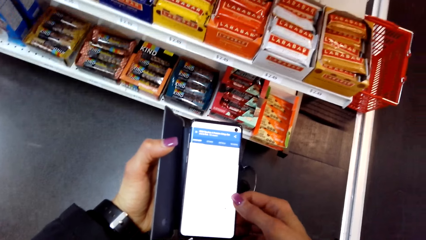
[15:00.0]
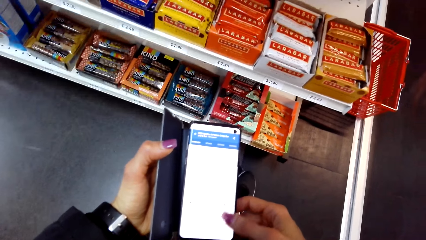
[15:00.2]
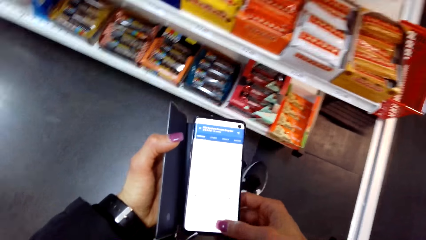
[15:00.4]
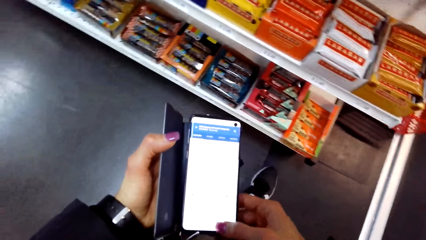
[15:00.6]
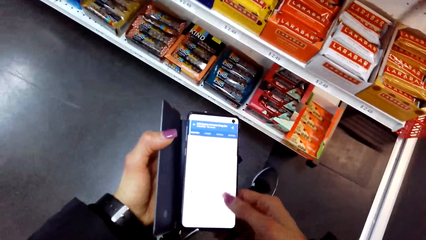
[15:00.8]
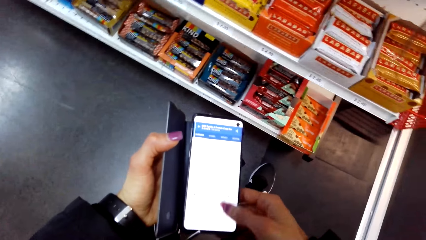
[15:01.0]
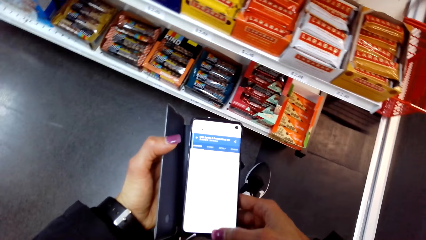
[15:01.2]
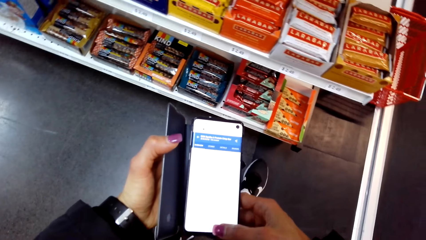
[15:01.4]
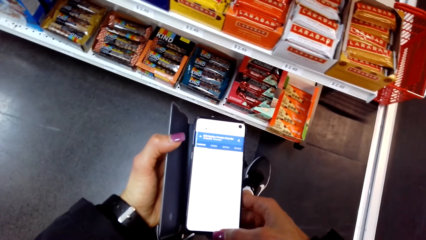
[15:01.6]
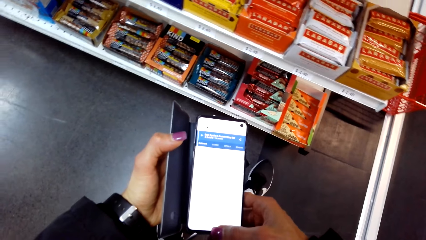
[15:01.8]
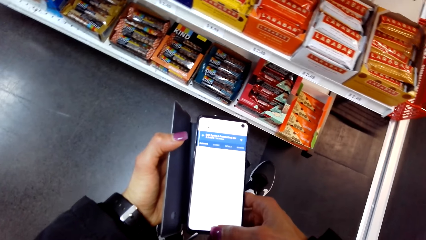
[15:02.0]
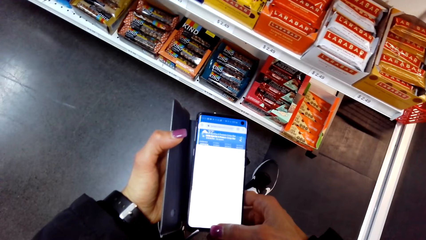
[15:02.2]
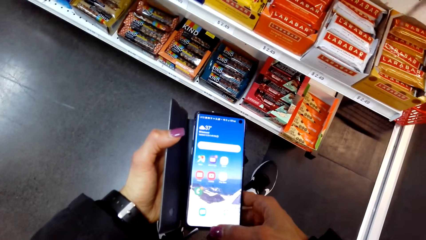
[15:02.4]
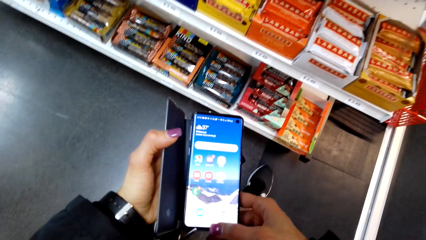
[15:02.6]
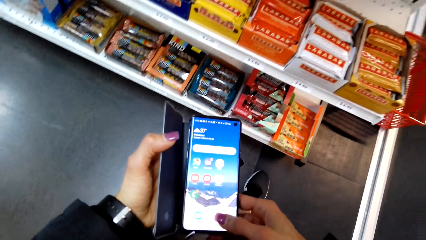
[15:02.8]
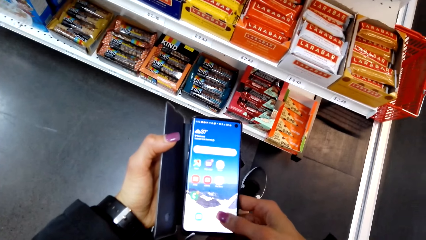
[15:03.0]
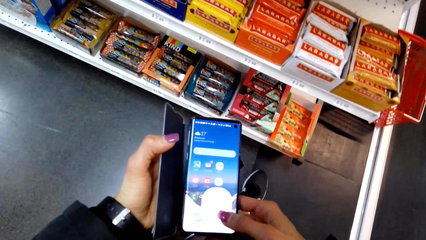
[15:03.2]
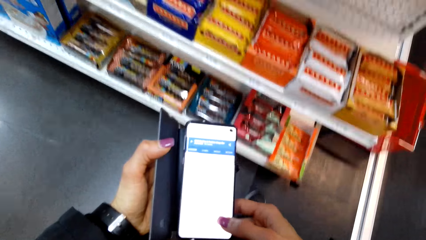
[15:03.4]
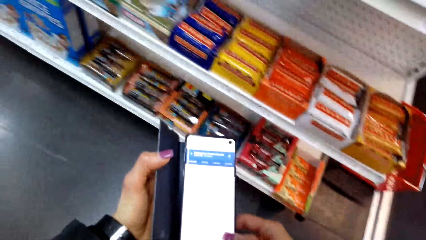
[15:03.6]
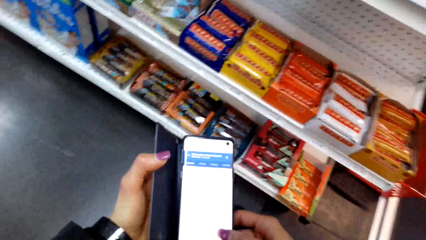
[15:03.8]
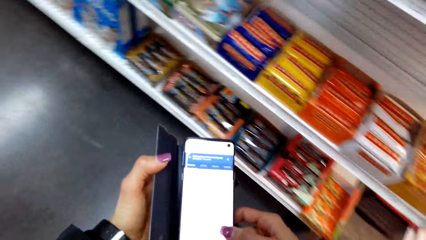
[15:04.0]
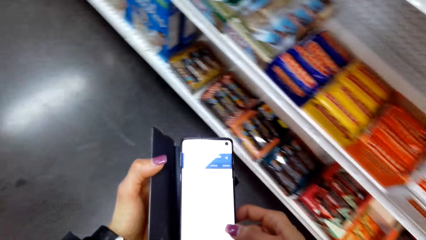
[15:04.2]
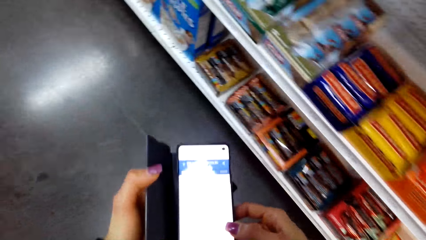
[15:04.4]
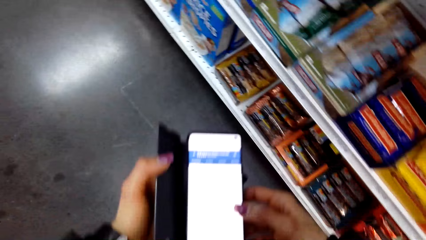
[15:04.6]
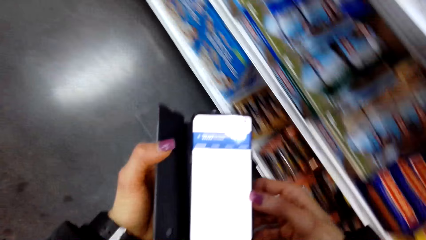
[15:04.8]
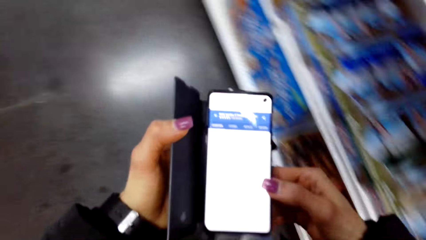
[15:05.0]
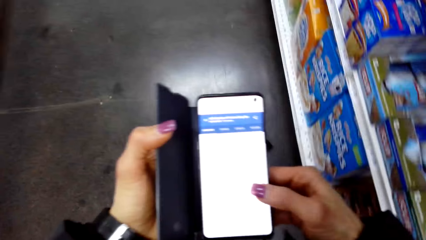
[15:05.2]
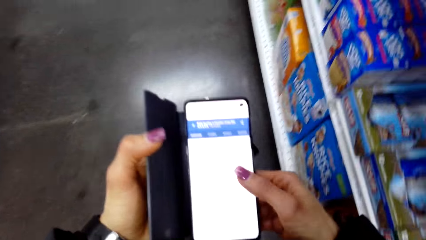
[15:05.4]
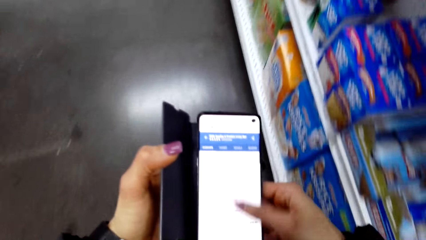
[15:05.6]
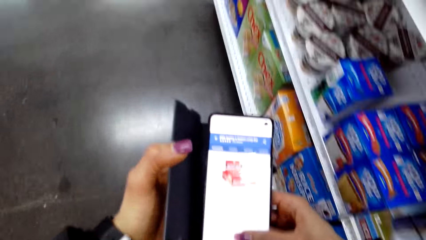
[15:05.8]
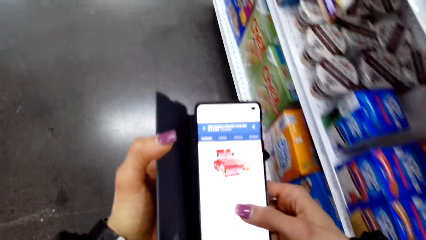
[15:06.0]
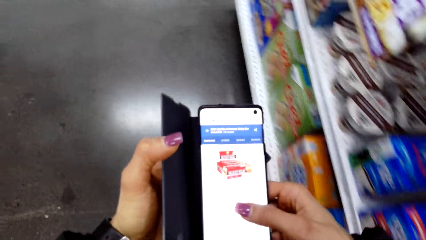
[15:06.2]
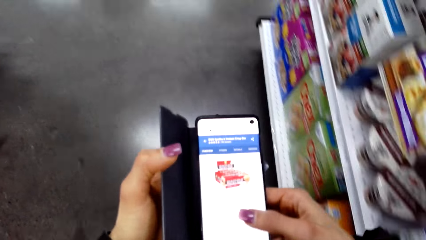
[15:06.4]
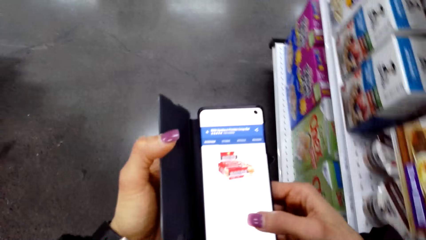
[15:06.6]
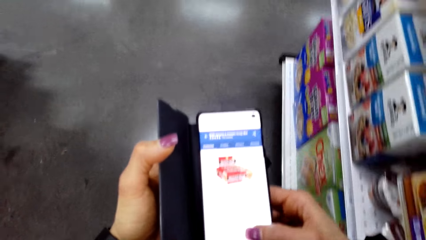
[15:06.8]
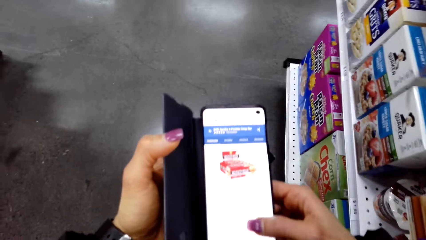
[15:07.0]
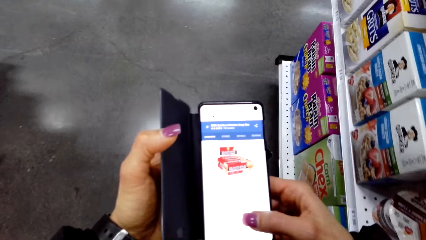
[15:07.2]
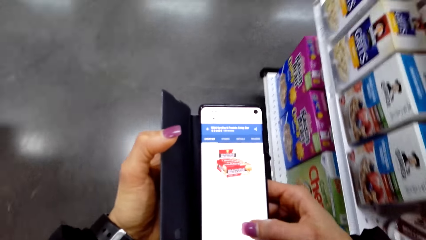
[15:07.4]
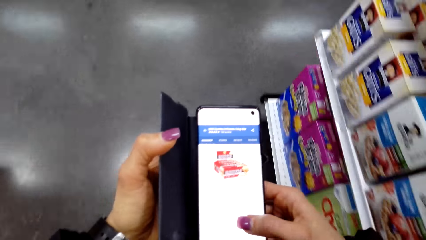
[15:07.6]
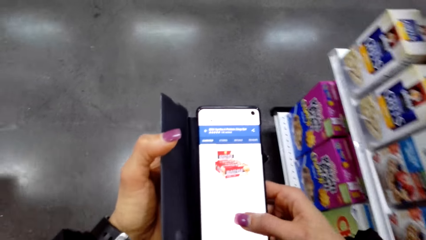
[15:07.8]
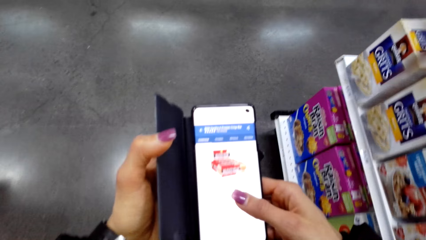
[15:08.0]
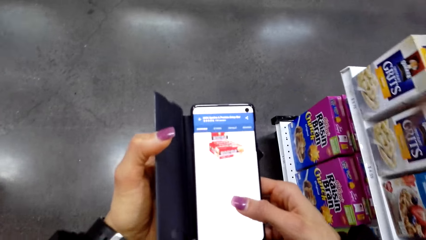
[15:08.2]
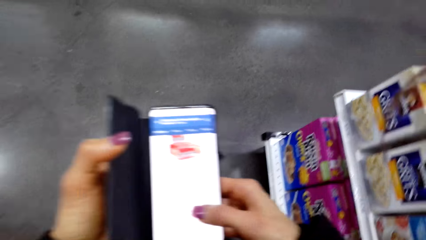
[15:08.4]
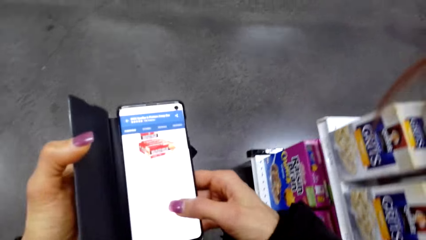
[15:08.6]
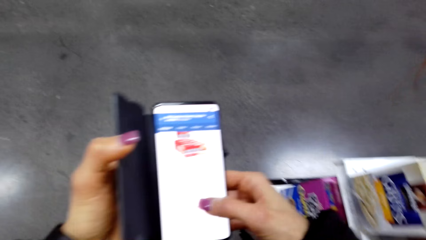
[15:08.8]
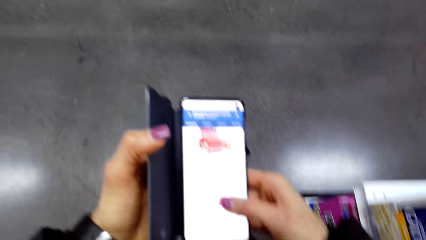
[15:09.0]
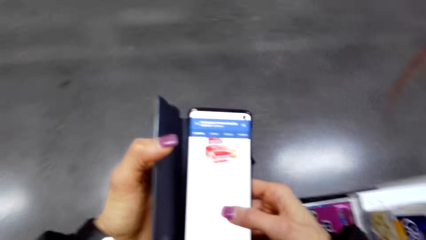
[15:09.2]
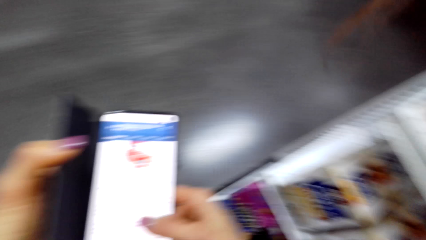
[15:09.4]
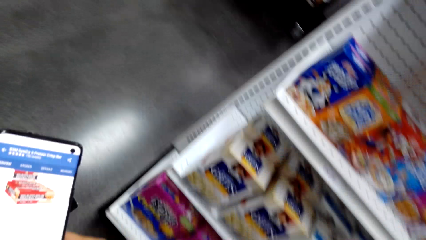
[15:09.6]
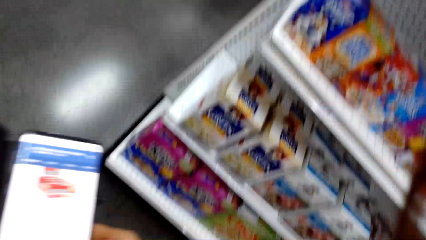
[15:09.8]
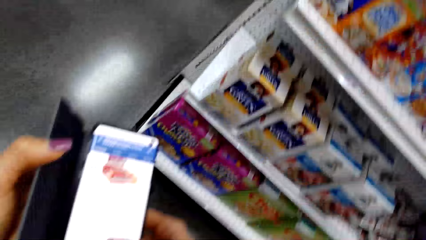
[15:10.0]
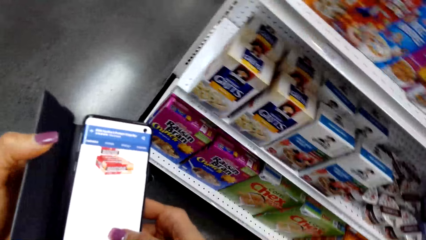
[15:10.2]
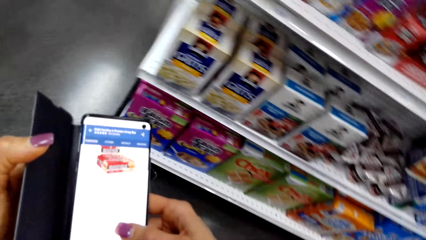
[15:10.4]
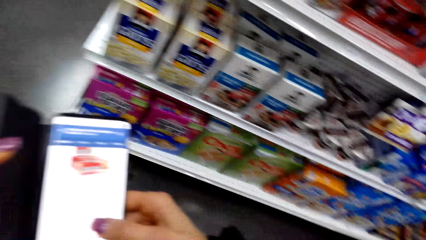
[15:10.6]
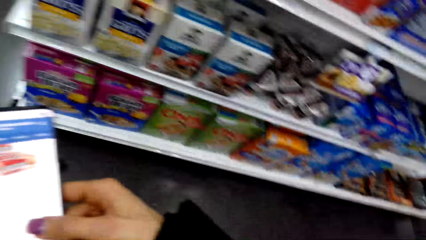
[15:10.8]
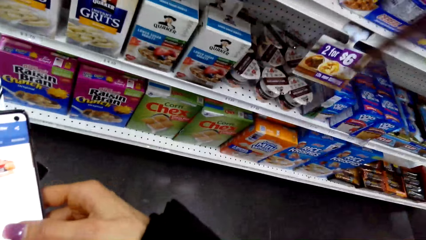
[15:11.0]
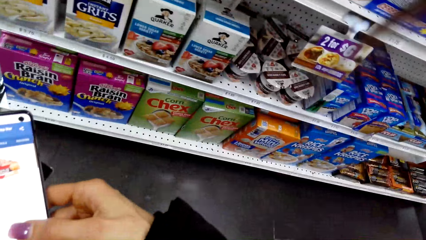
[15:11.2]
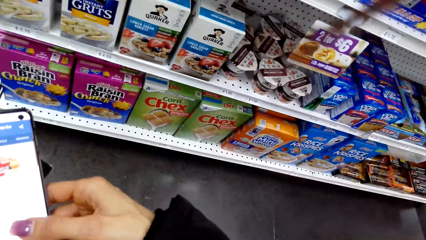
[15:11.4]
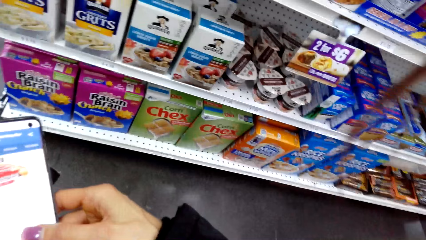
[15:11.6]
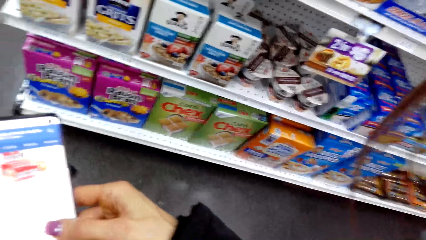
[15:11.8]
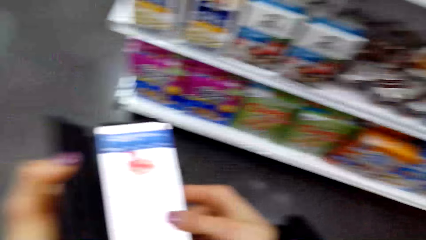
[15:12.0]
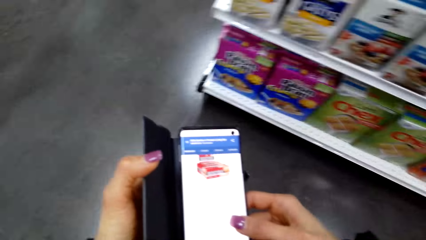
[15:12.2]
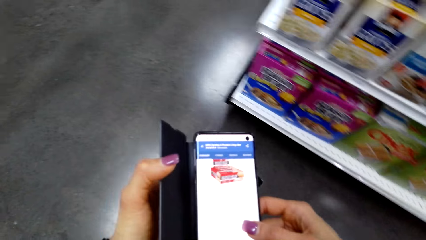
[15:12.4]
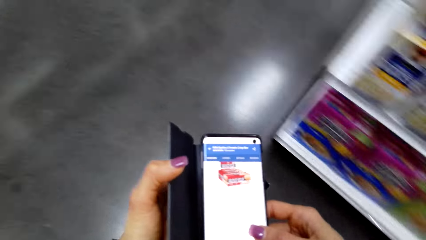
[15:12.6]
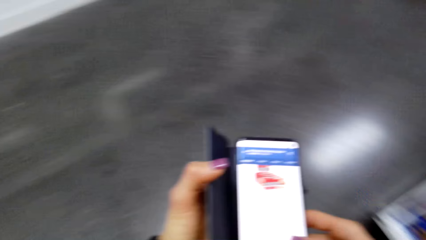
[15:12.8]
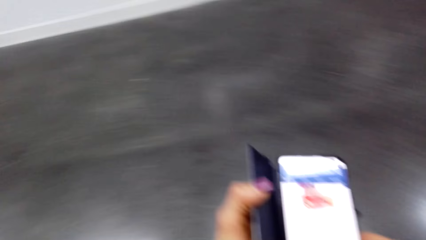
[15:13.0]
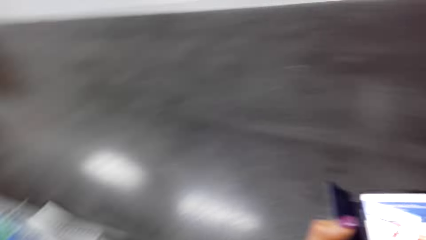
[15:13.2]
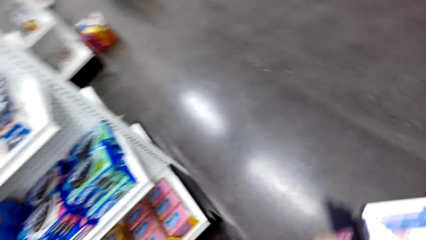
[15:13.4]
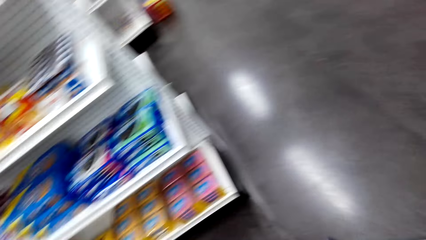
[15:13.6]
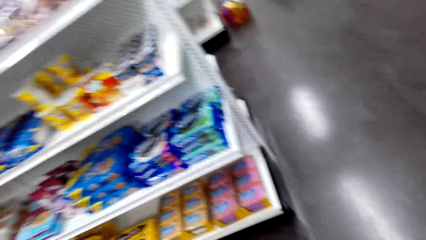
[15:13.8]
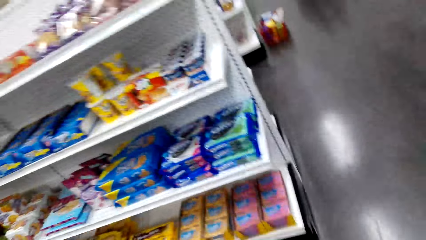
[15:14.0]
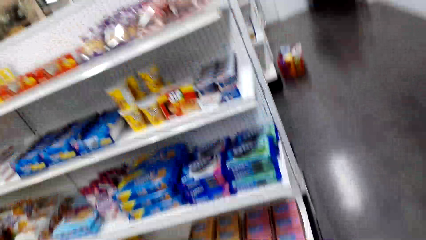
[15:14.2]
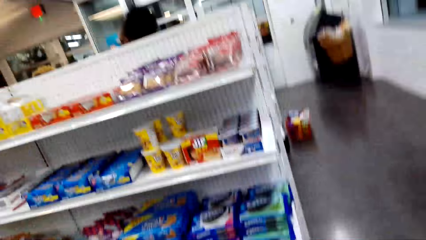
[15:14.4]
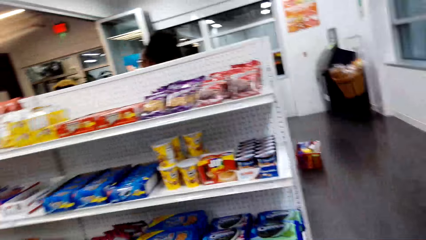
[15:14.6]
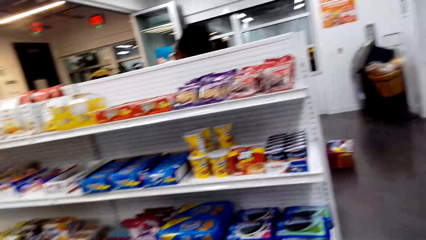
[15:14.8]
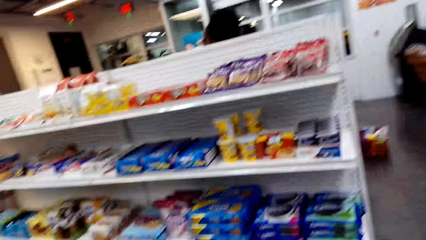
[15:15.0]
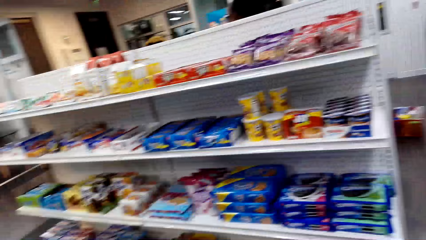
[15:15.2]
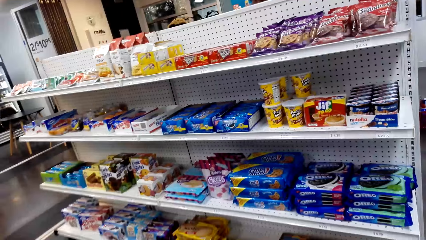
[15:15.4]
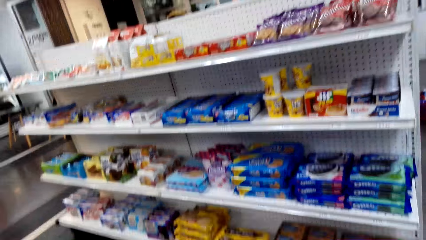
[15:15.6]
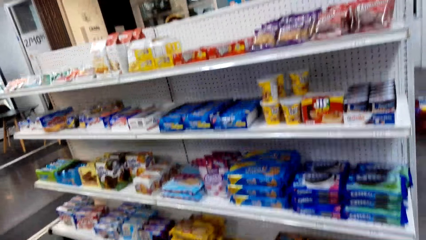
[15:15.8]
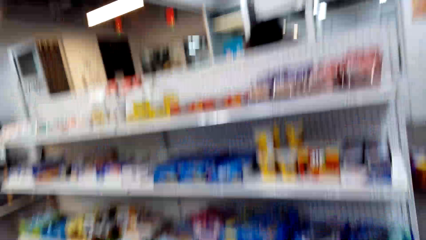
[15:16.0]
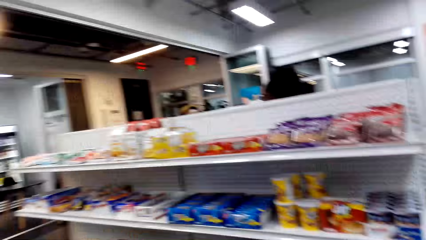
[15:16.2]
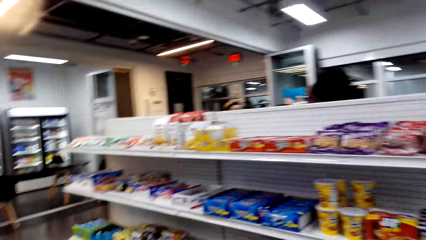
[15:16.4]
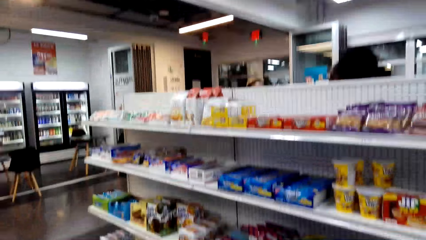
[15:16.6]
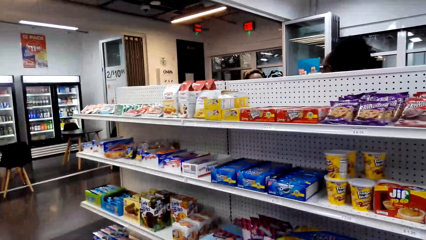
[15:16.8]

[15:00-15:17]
The camera wearer walks around. They look at the products.
